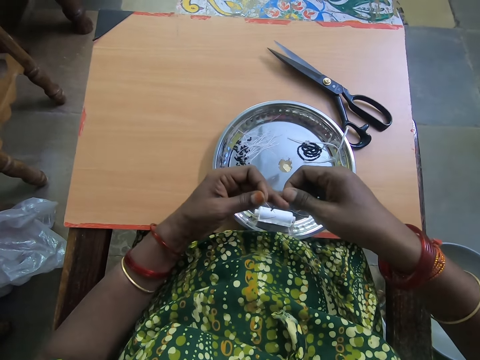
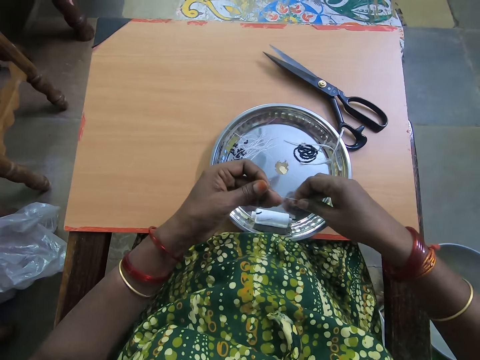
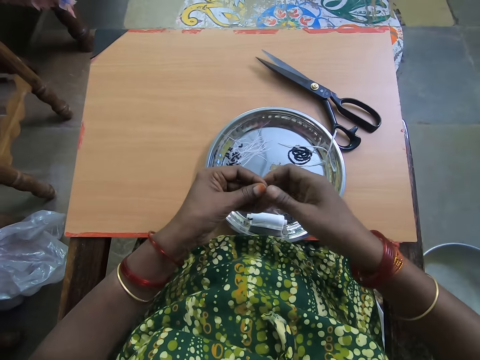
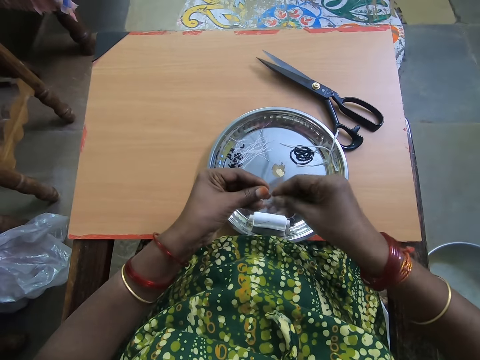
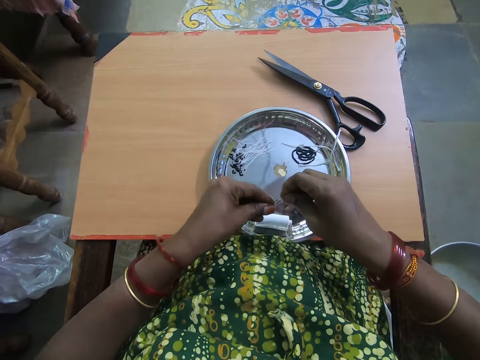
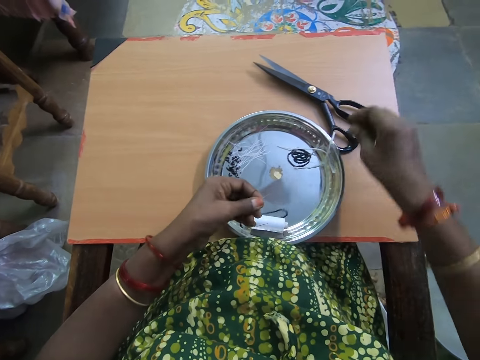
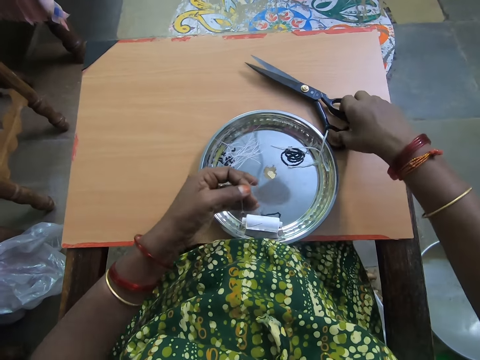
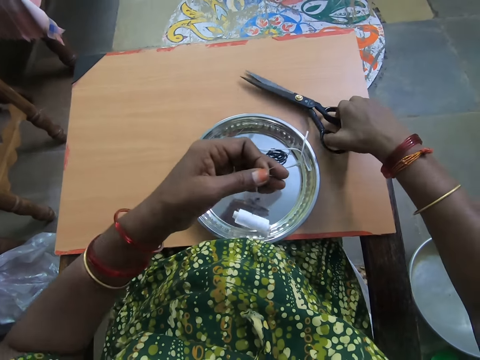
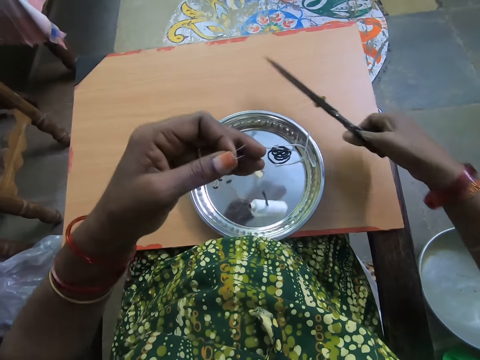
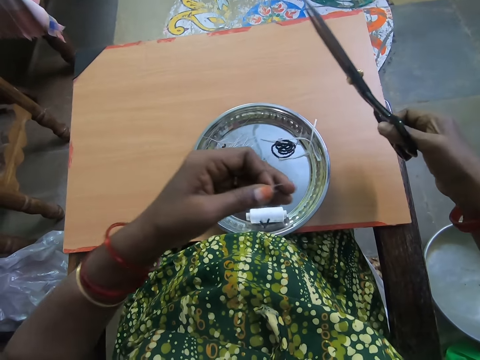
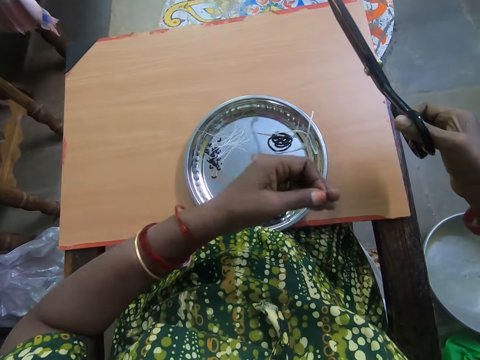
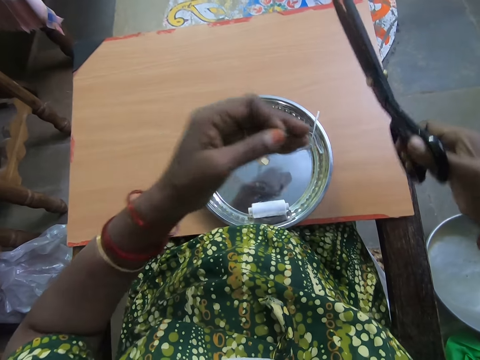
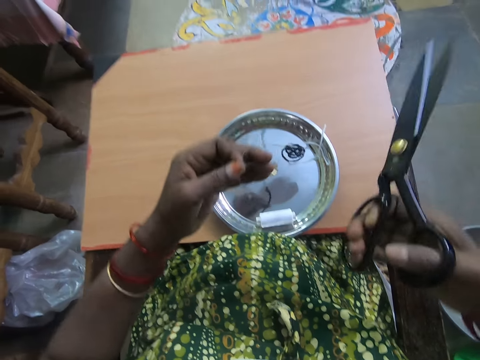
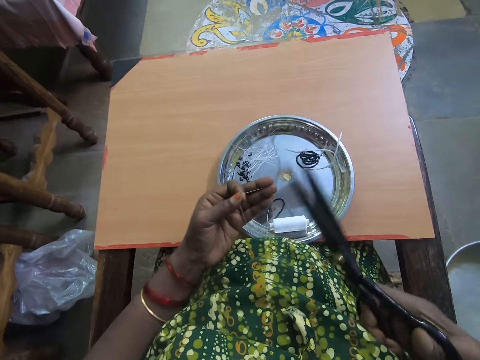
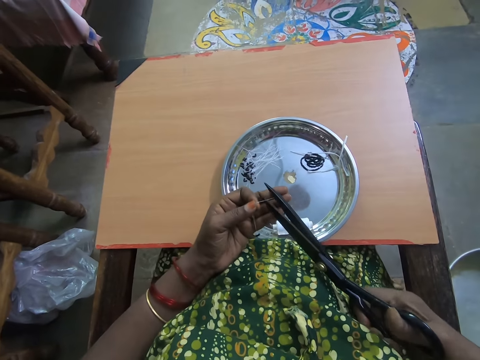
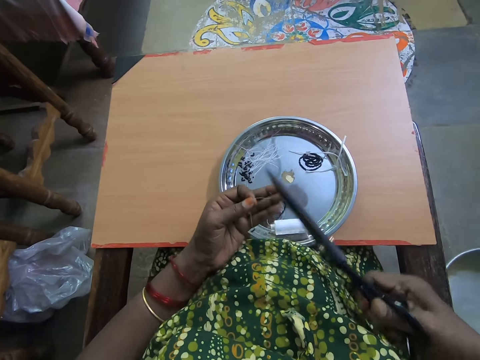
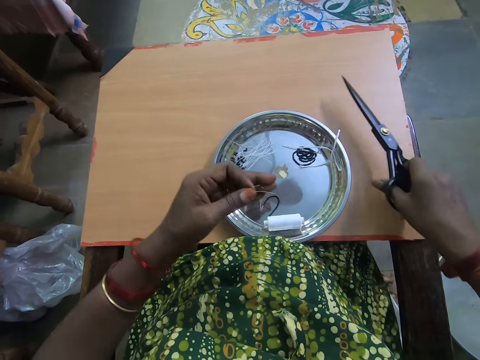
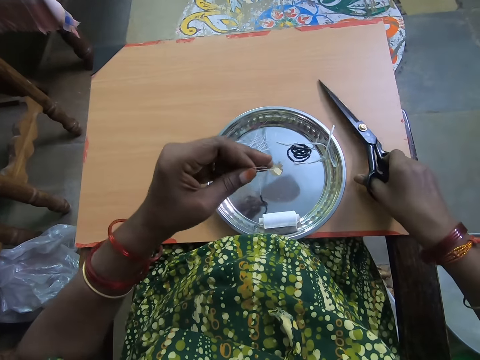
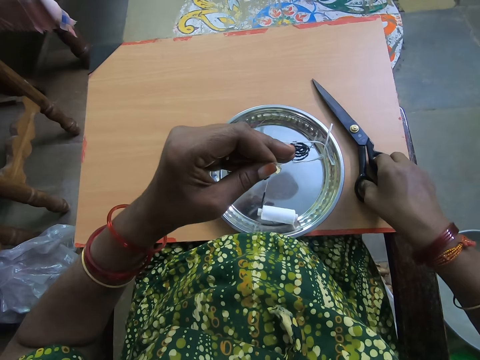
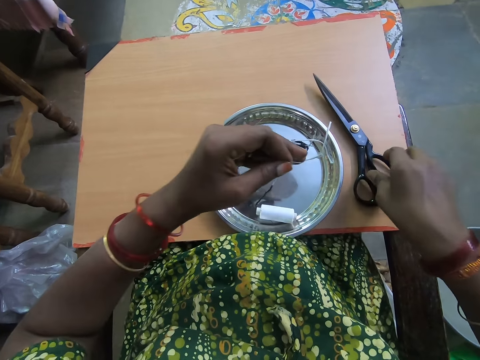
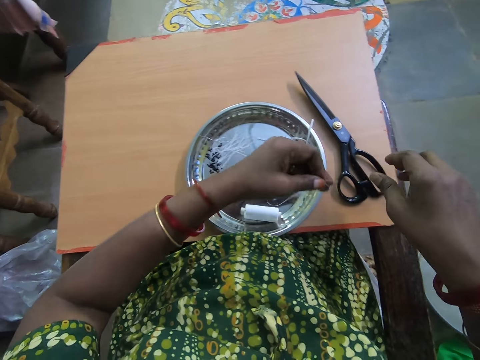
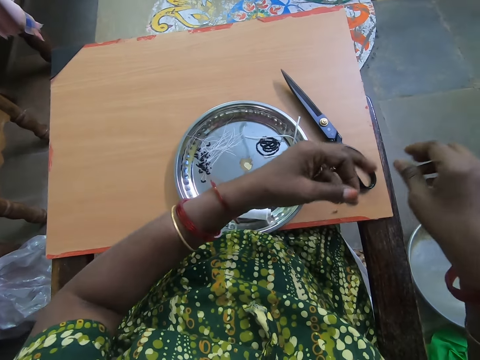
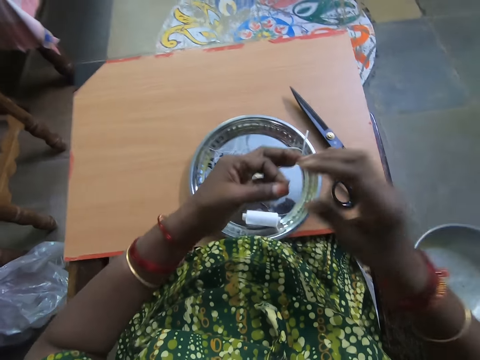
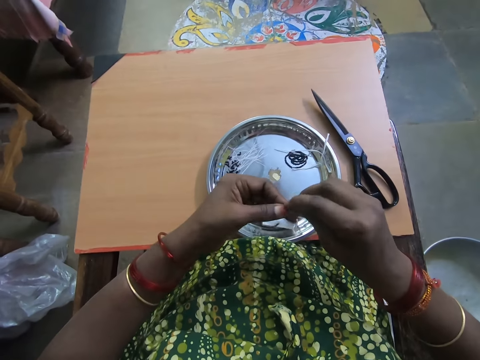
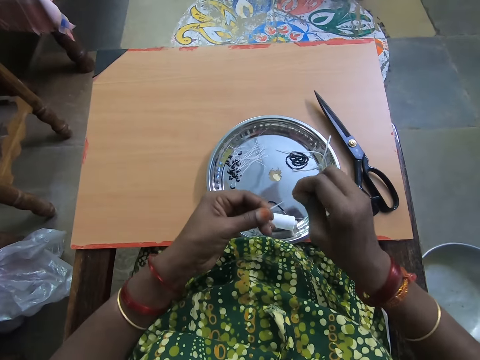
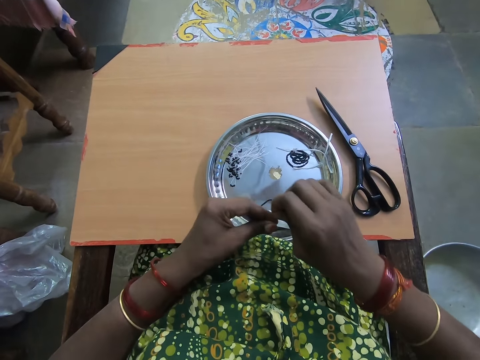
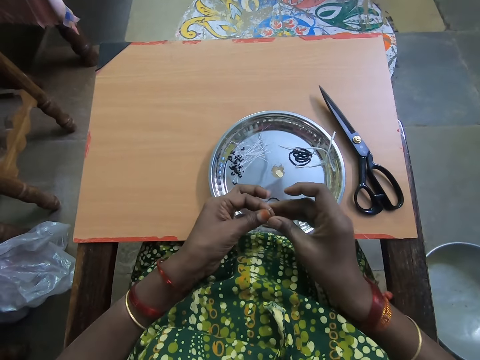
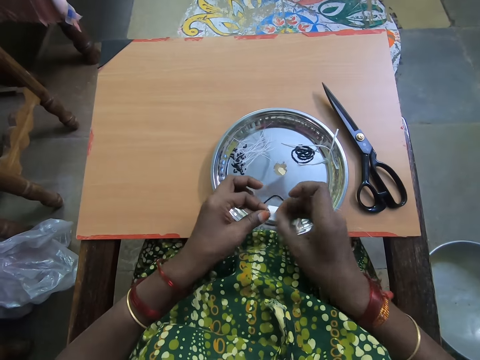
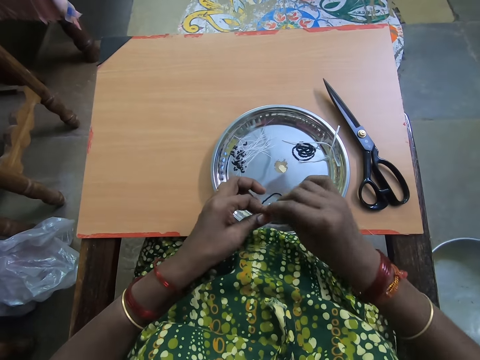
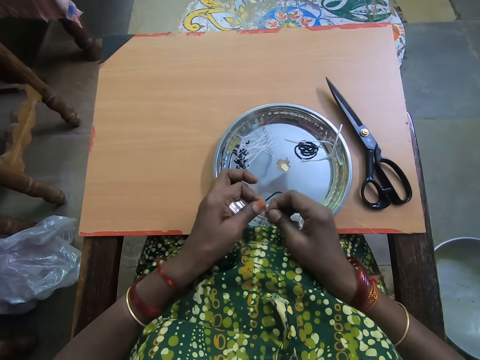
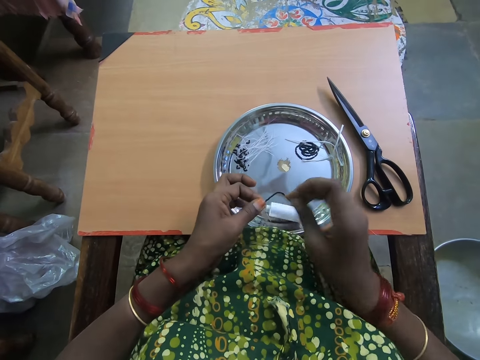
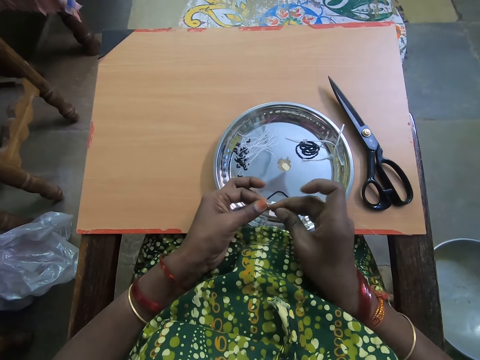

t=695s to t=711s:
The camera wearer joins the tips of the thread together. She picks up the scissors from the table with her right hand. She pulls the thread from the thread roll with her left hand. She cuts the beaded thread with the scissors. She drops the scissors on the table with her right hand. She ties the tip of the thread with both hands. She folds the polyester yarn with her hands.

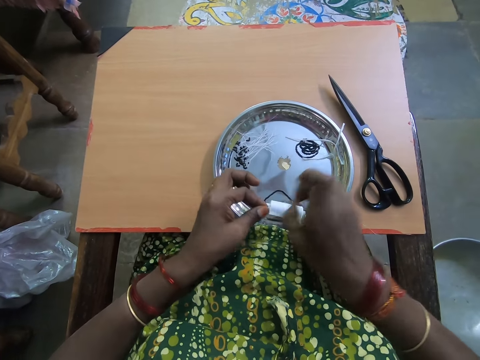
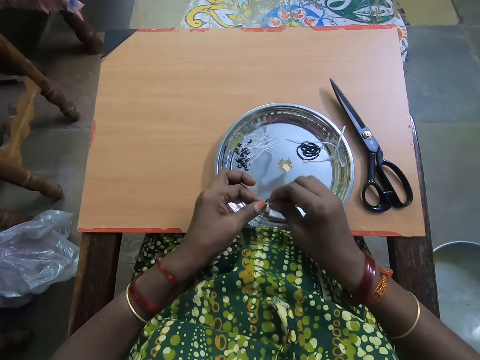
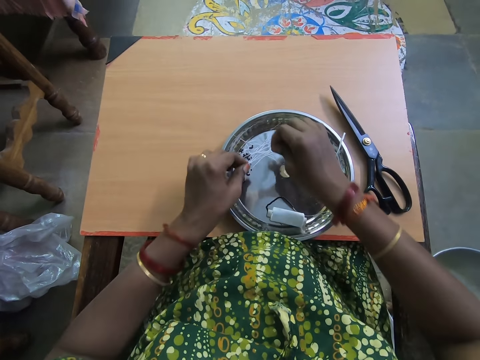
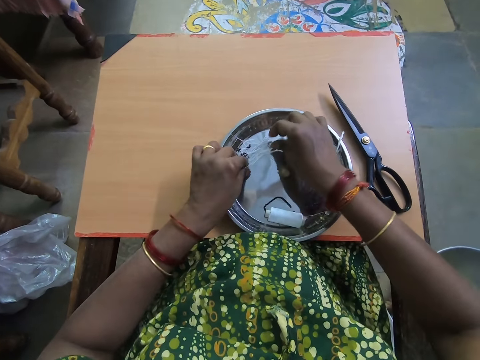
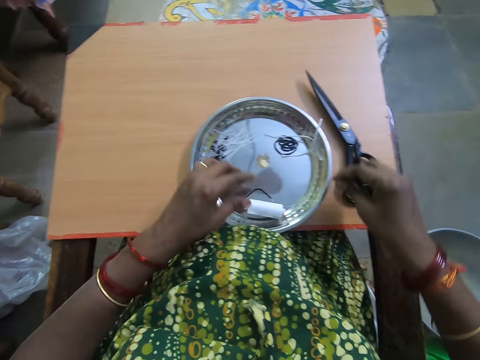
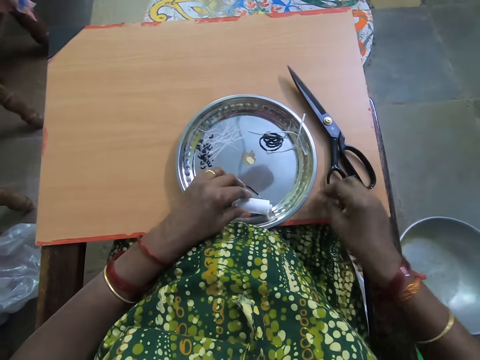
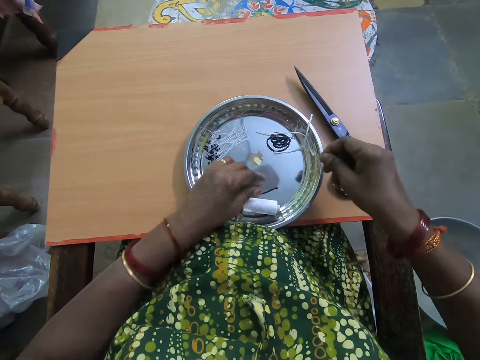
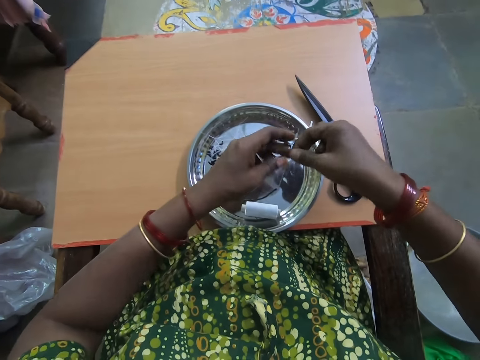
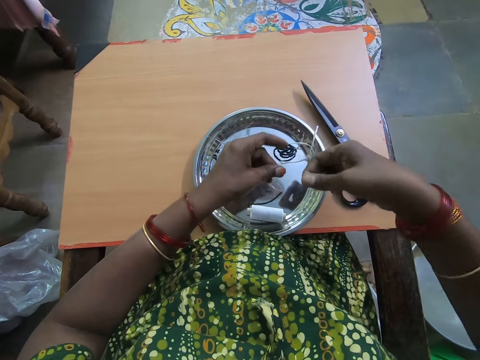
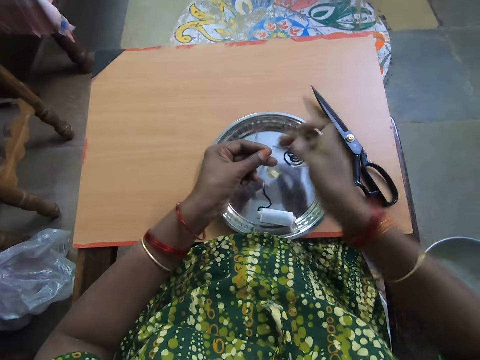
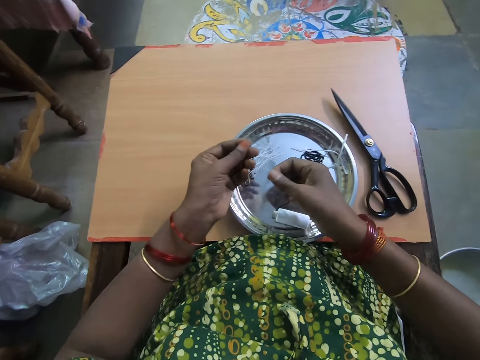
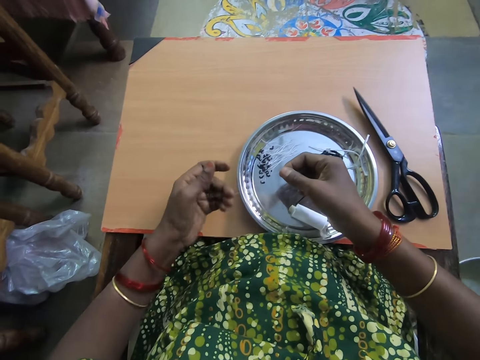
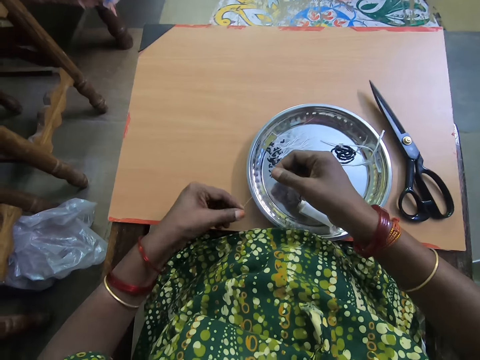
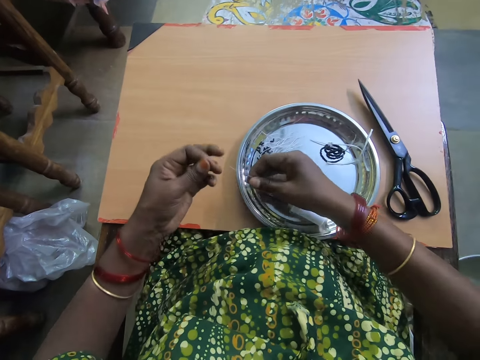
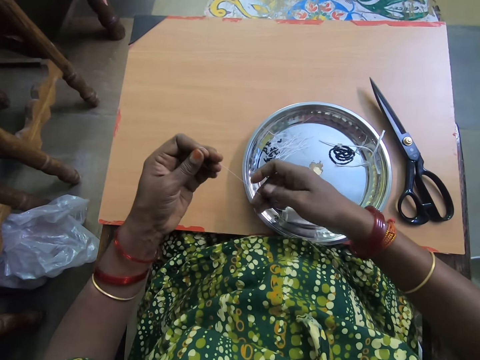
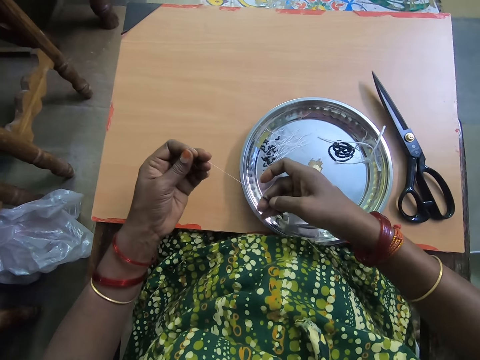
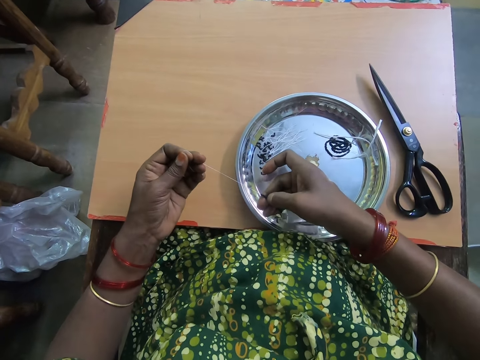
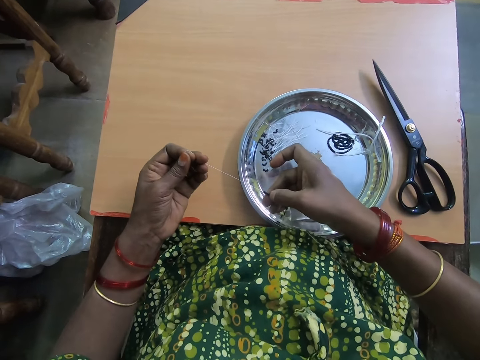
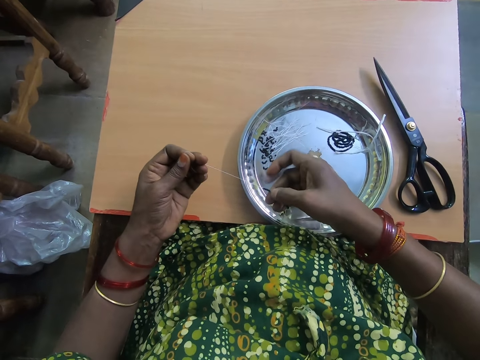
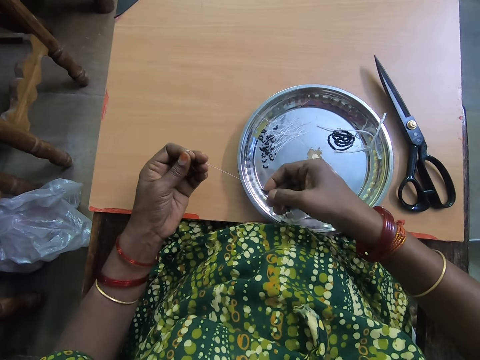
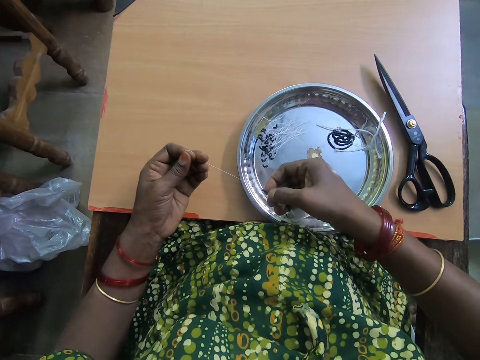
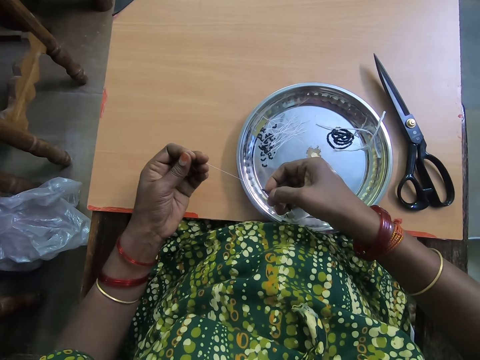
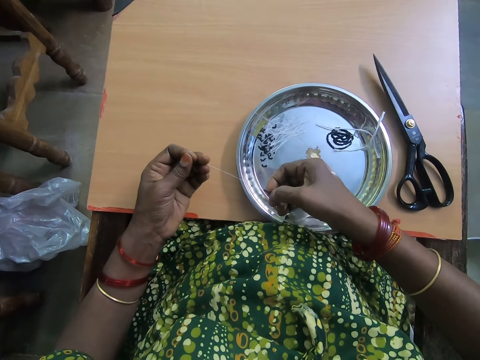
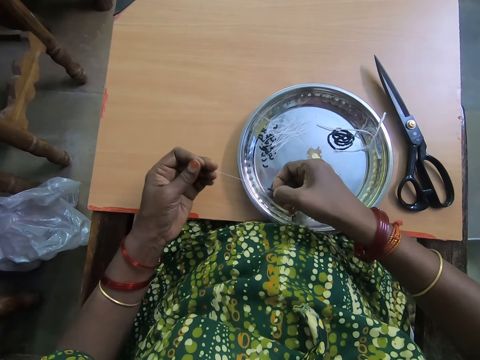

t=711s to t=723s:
The camera wearer drops the beaded thread or polyester yarn with beads on the plate with both hands. She picks the beaded thread from the plate with her right hand. She touches the thread roll on the plate with her left hand. She passes the tip of the thread to her left hand. She straightens the polyester yarn with her hands. She separates the beads in the thread with her right hand.
